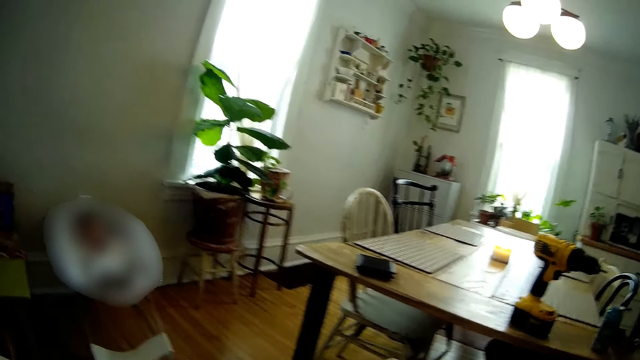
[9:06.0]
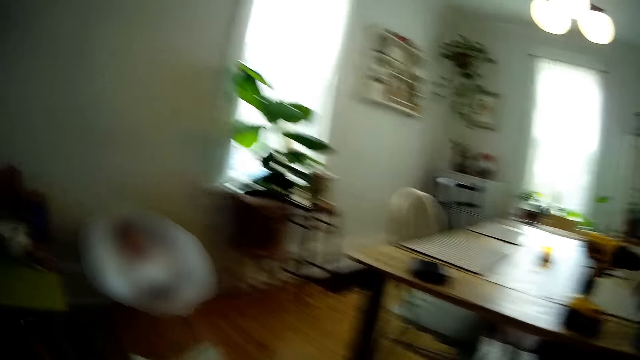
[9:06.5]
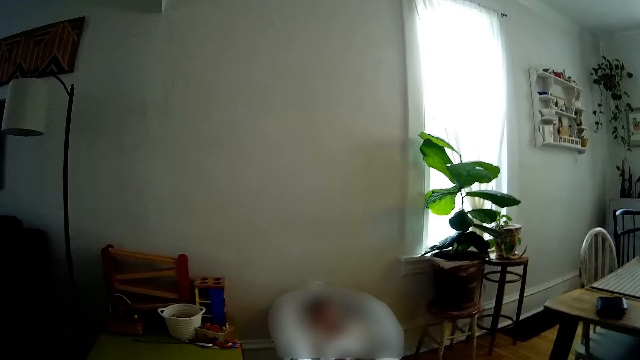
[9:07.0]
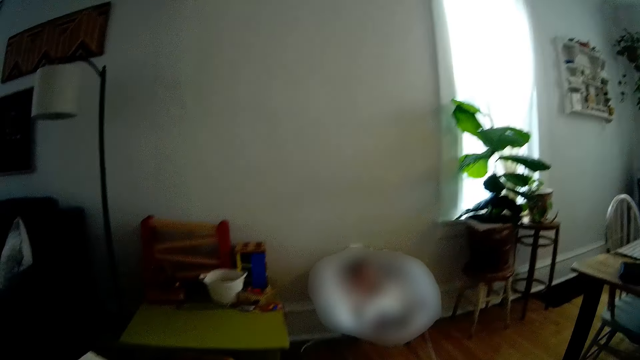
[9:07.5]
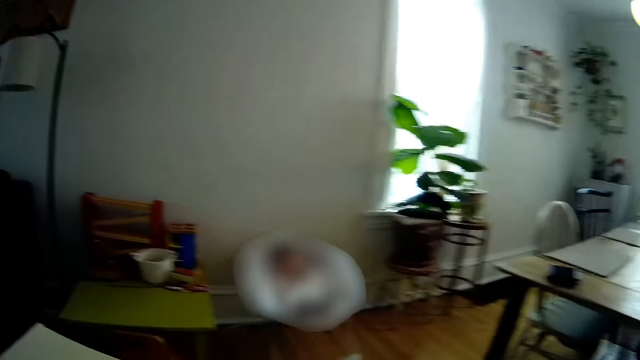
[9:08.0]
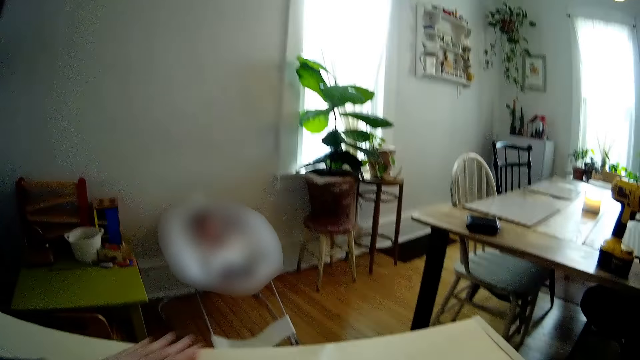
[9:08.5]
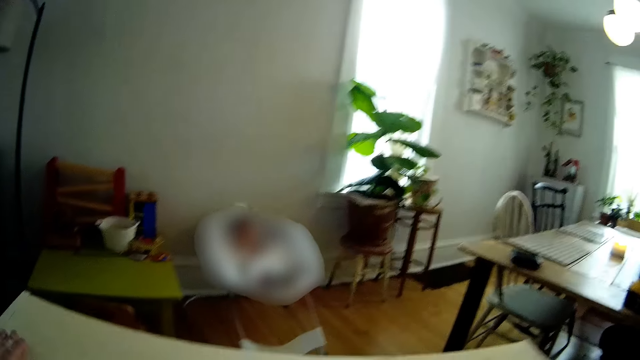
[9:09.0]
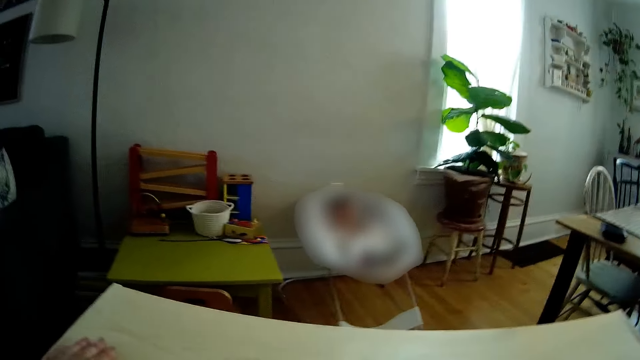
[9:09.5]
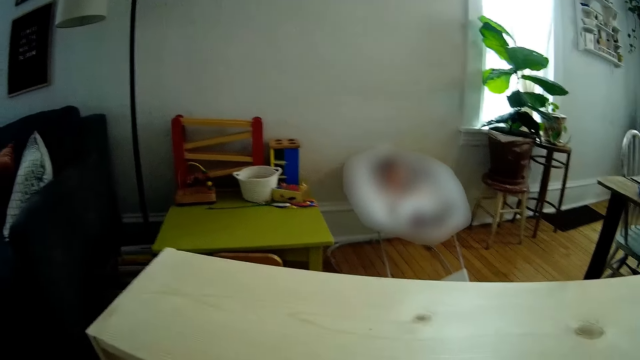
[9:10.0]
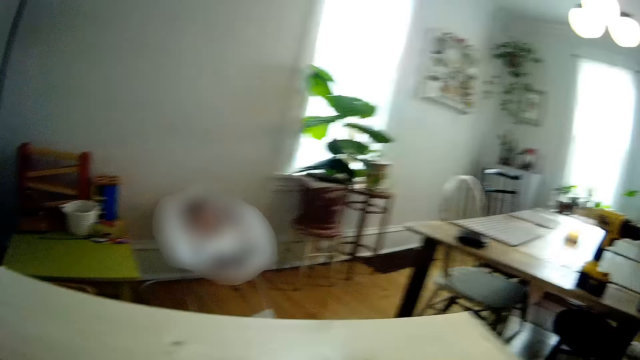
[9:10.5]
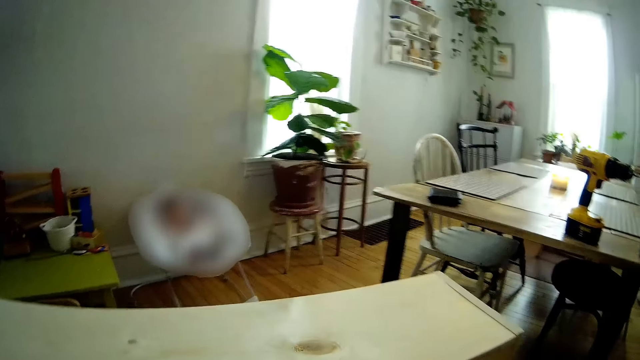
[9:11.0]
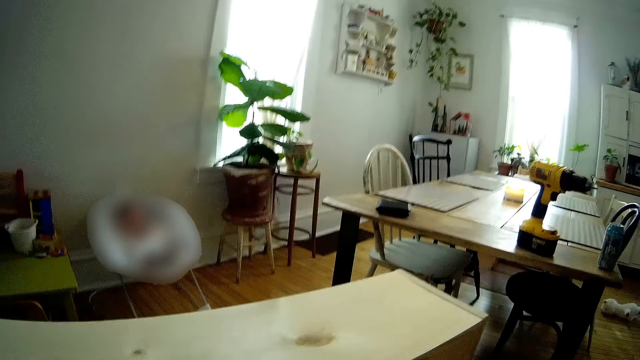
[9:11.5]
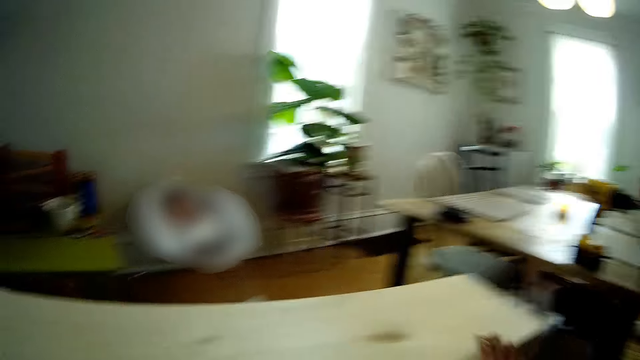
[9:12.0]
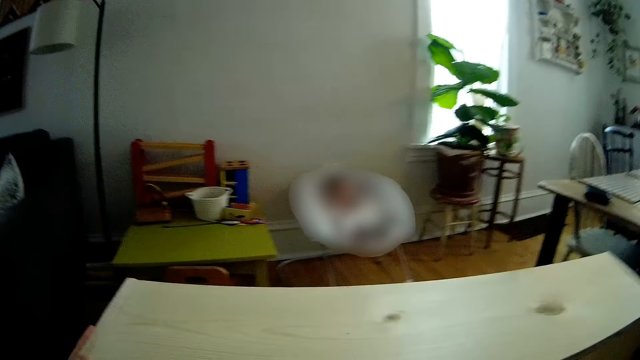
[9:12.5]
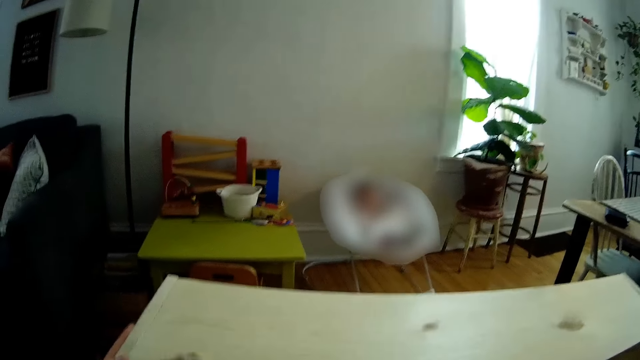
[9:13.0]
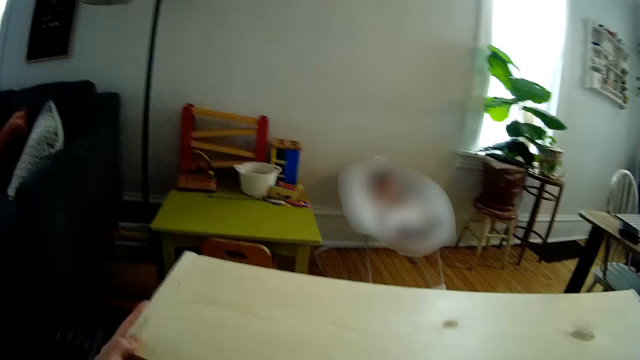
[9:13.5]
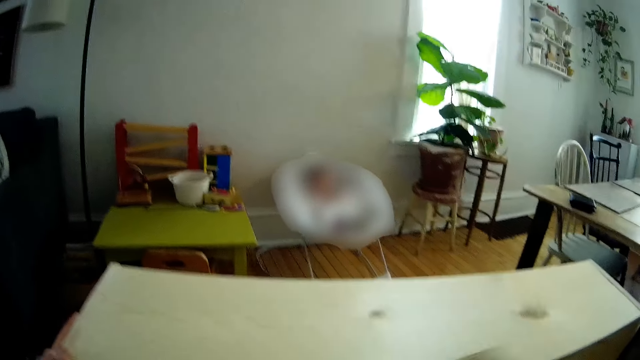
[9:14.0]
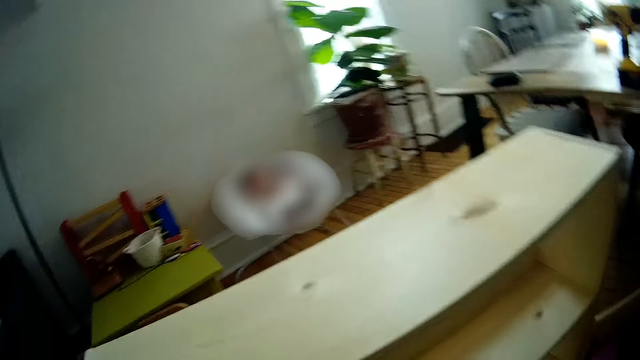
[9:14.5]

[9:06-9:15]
The camera wearer smoothens the wood shoe rack with sandpaper. He removes his left hand from the shelf. He interacts with the woman. He places his left hand on the shelf.

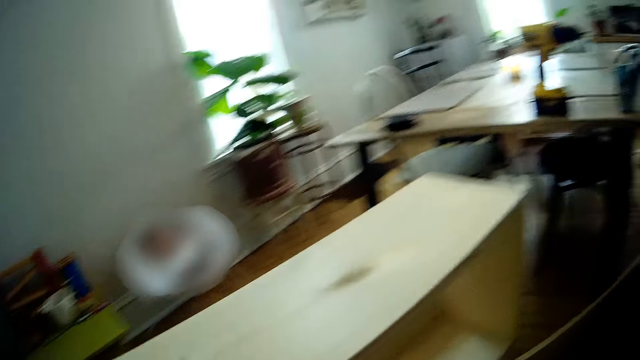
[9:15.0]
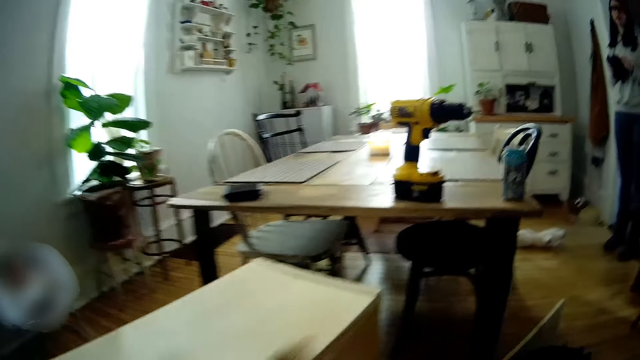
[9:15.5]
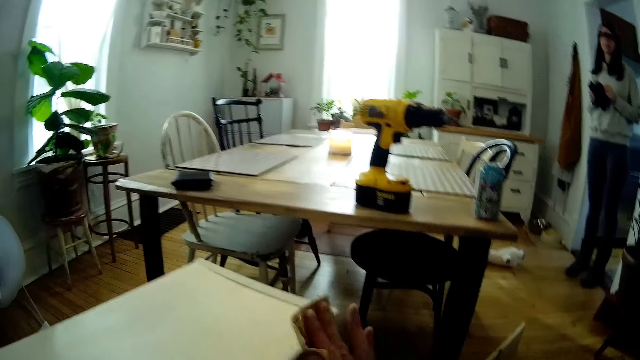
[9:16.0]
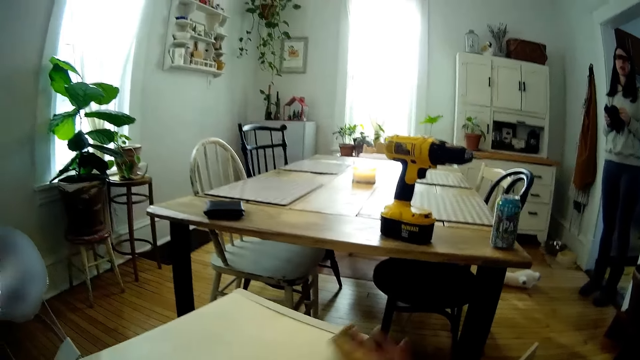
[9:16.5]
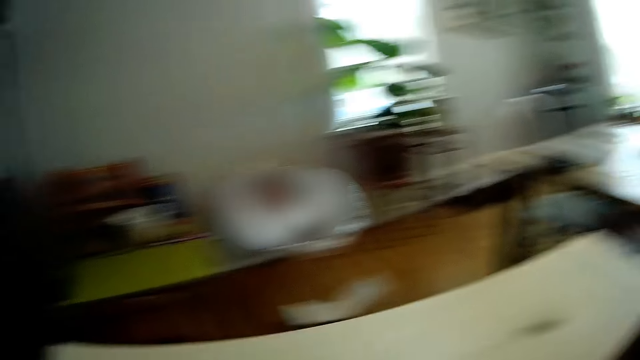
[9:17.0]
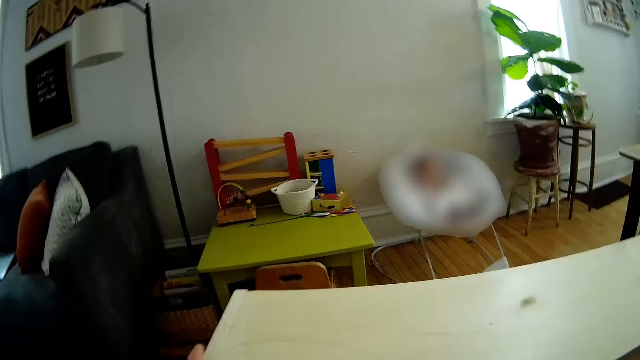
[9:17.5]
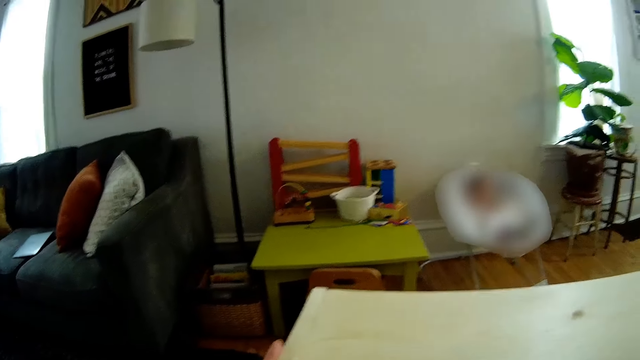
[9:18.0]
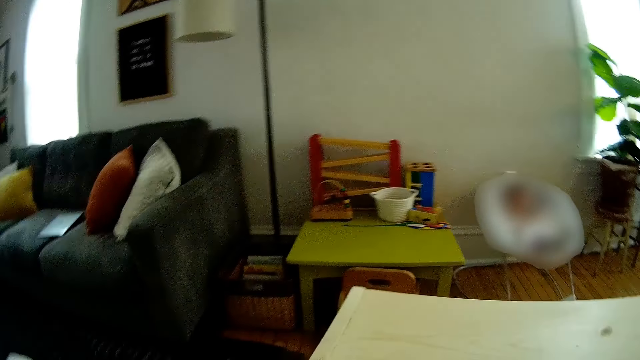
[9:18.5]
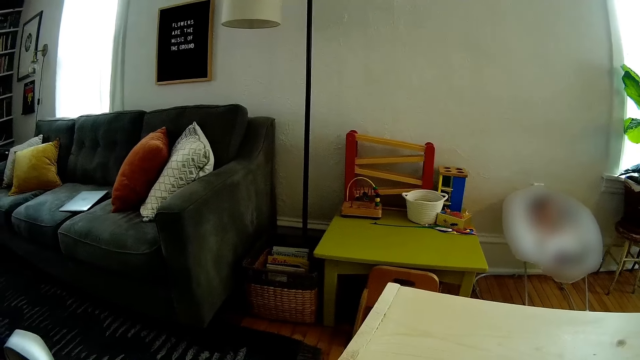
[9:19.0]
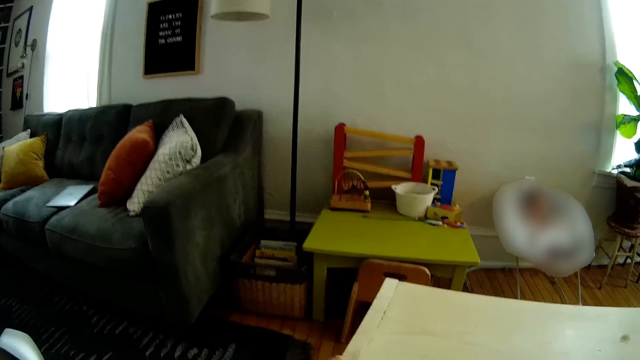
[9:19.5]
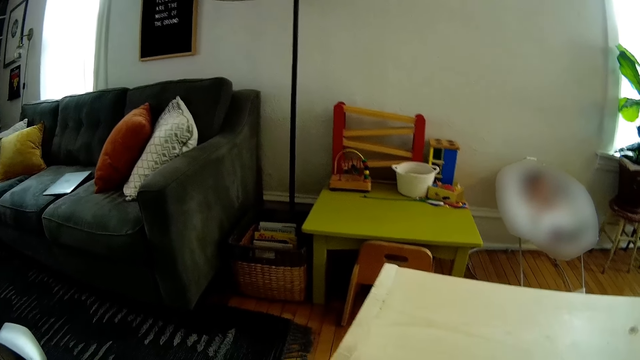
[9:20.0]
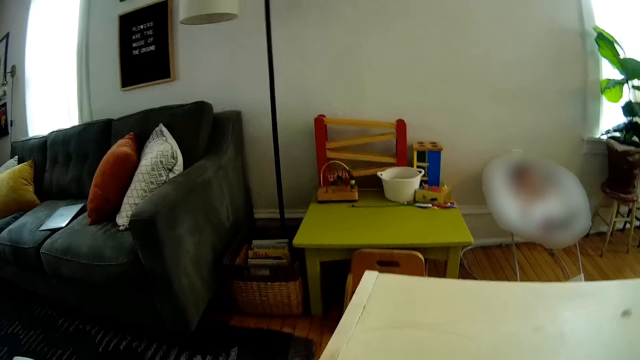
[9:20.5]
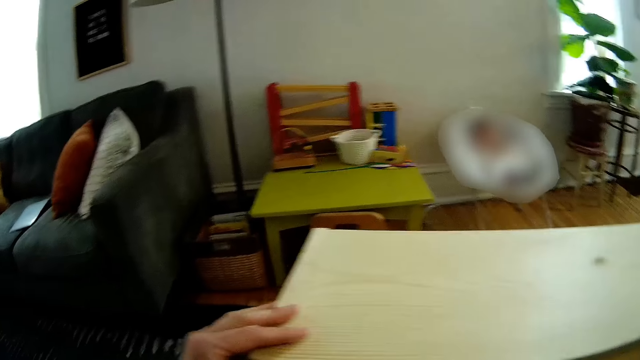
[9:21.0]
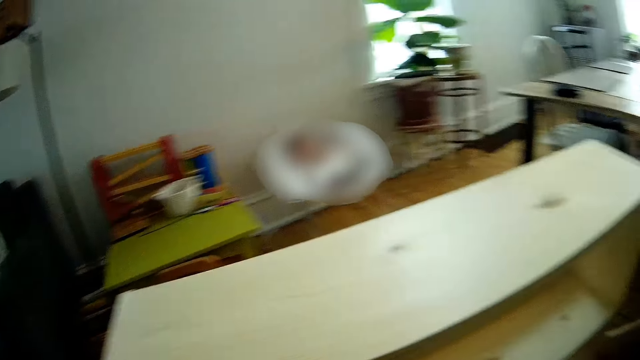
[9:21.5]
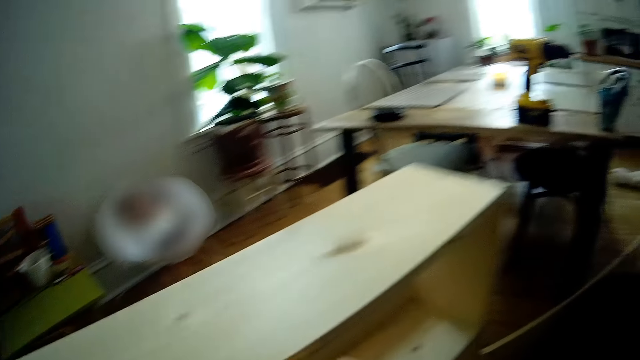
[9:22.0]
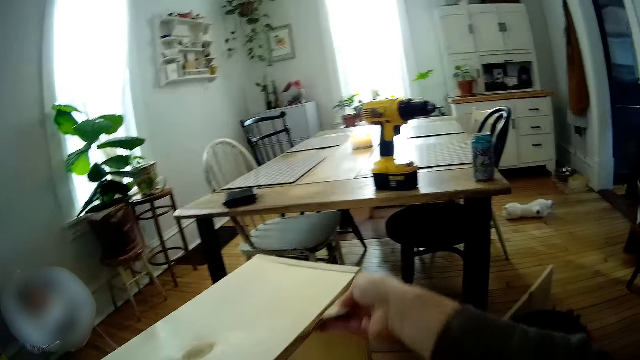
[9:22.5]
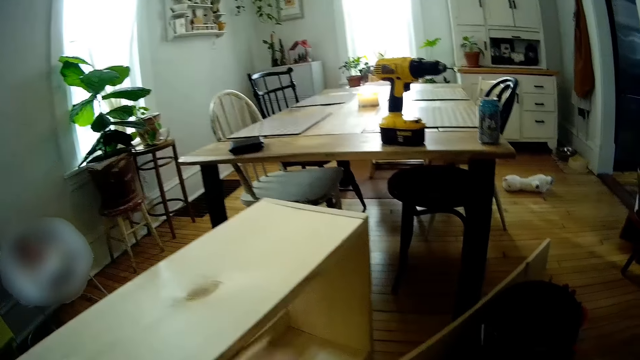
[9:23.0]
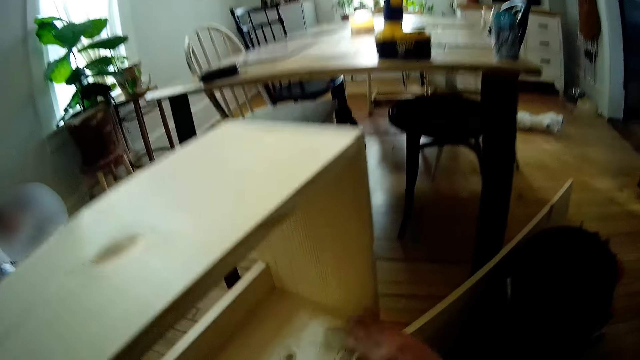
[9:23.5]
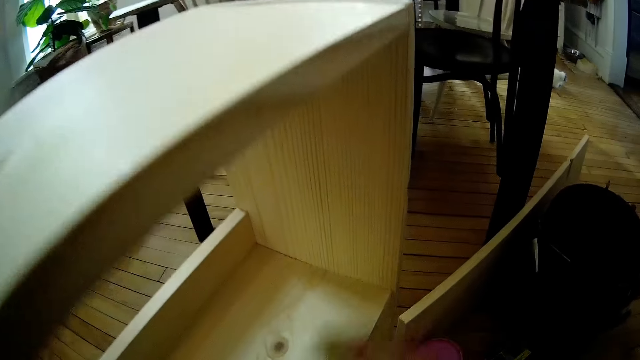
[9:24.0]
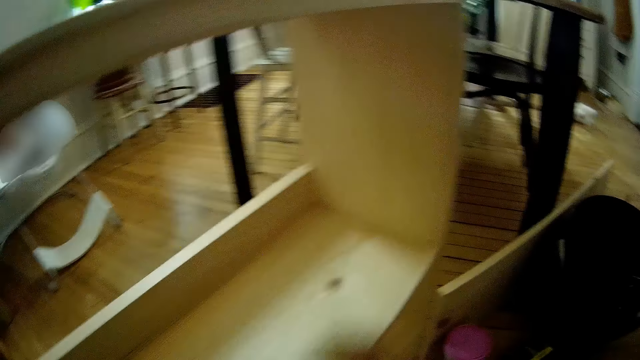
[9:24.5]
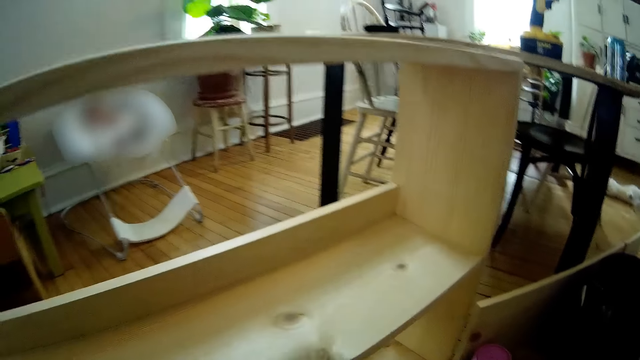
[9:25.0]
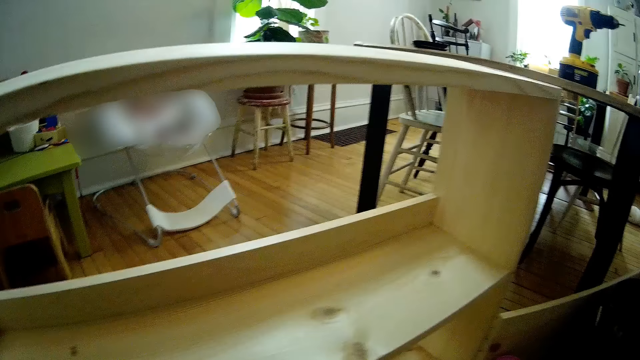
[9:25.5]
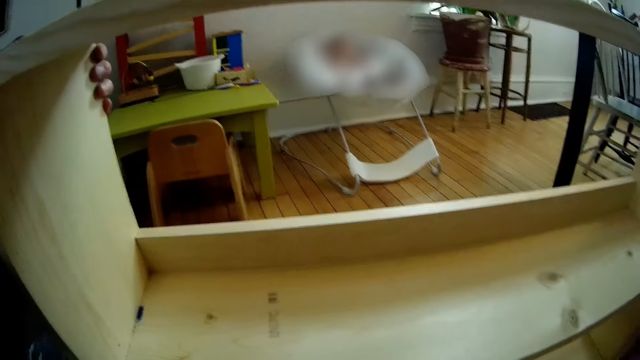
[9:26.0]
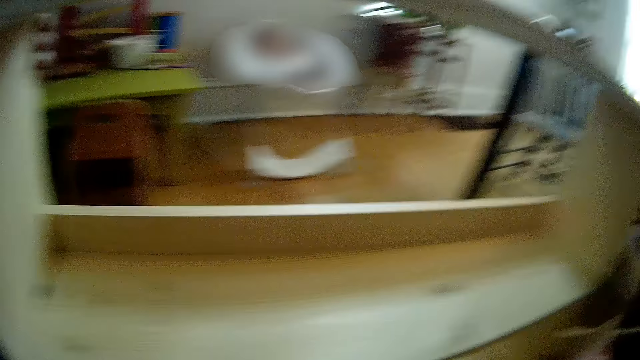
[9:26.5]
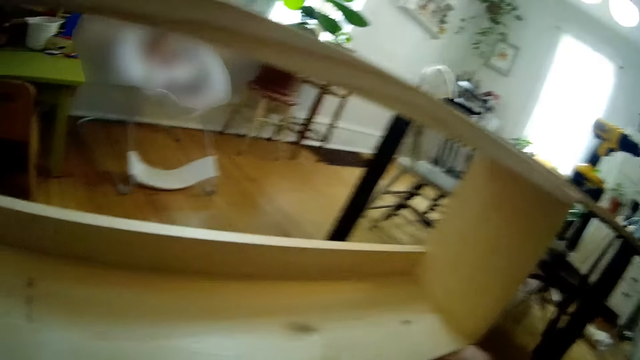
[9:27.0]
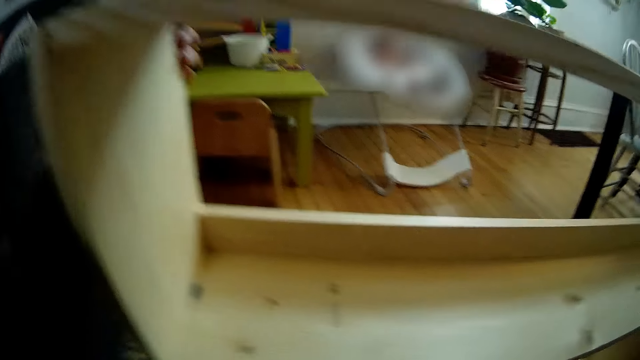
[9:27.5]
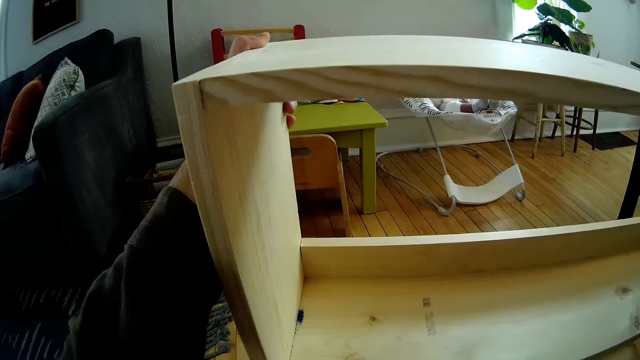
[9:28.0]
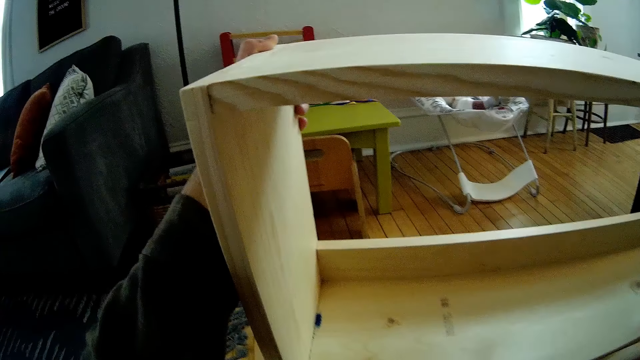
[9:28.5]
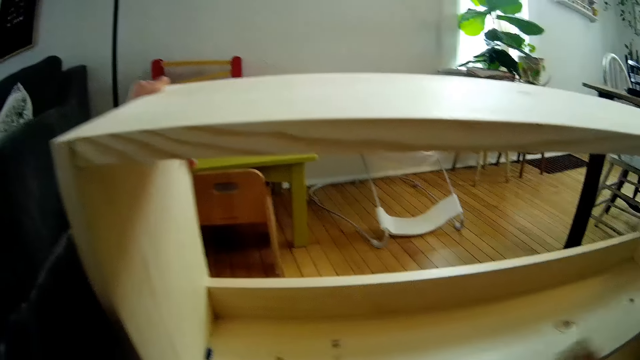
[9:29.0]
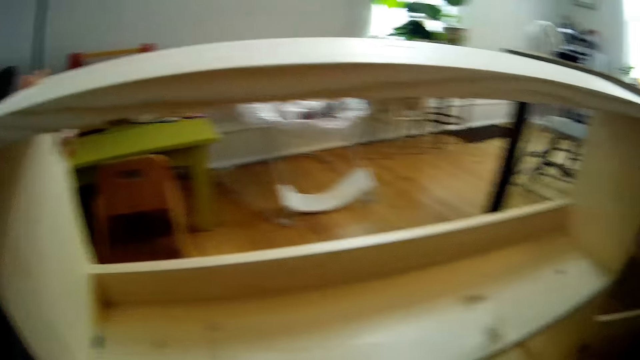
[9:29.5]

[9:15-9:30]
A woman talks to the camera wearer. The camera wearer talks to the woman. He places his left hand on the wooden rack. He sands the edge of the wooden rack with the sandpaper in his right hand. He sands the lower edge of the wooden rack with the sandpaper in his right hand.
